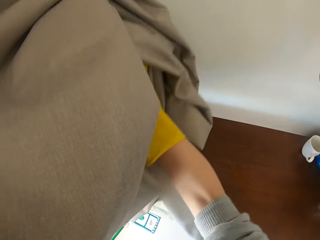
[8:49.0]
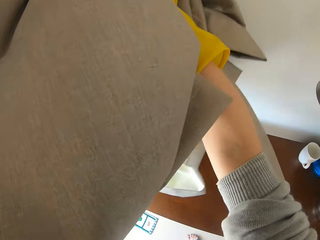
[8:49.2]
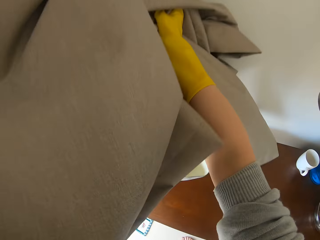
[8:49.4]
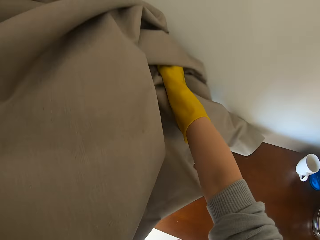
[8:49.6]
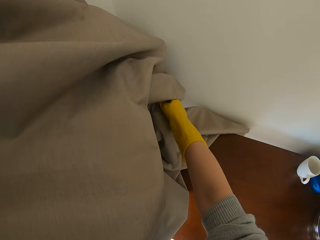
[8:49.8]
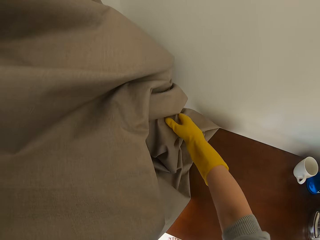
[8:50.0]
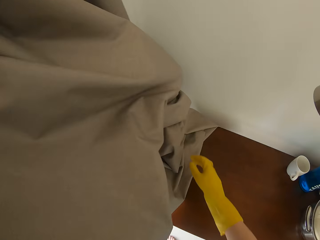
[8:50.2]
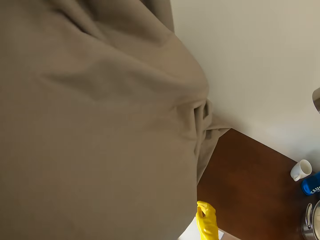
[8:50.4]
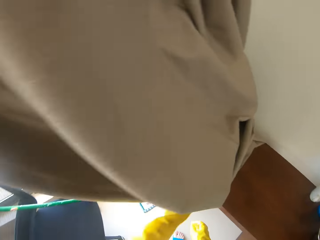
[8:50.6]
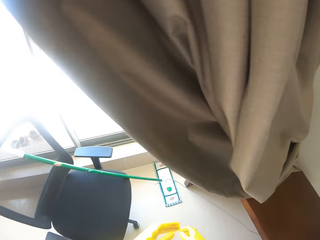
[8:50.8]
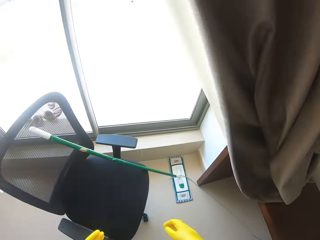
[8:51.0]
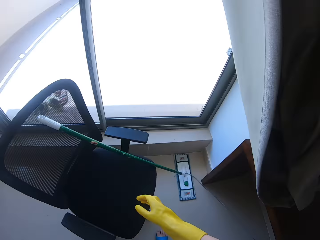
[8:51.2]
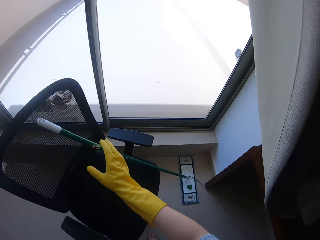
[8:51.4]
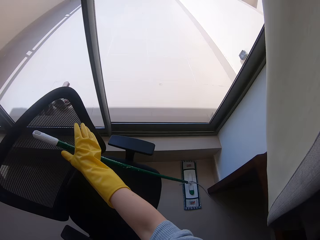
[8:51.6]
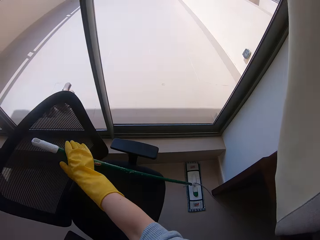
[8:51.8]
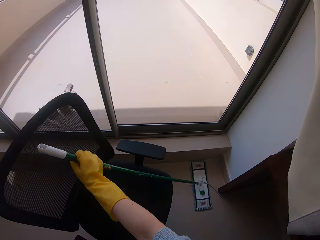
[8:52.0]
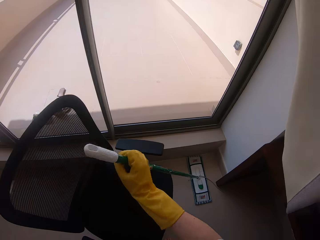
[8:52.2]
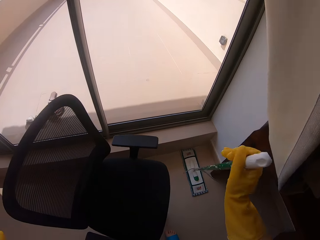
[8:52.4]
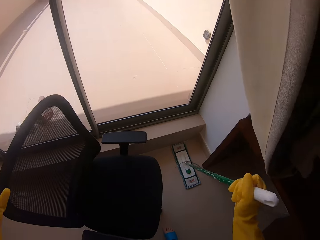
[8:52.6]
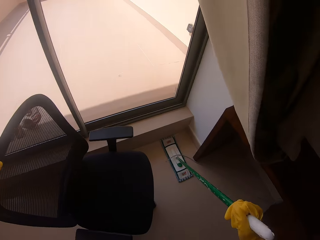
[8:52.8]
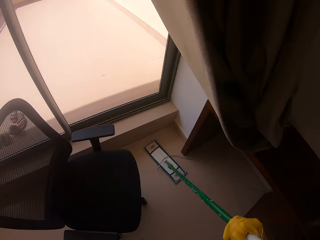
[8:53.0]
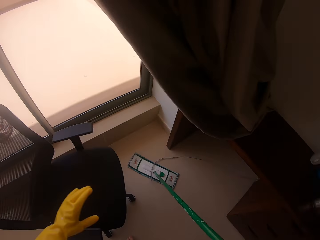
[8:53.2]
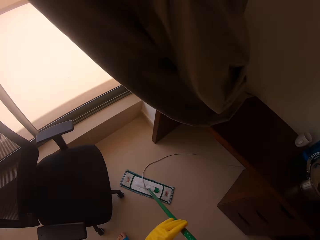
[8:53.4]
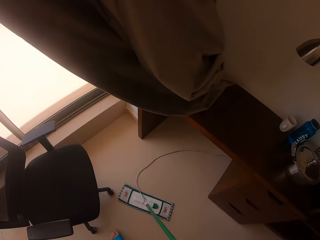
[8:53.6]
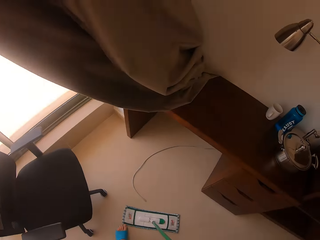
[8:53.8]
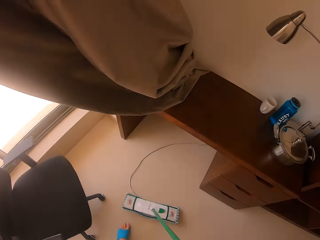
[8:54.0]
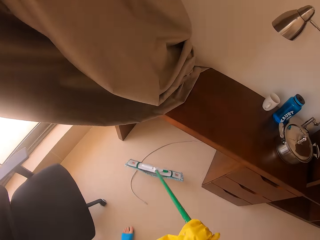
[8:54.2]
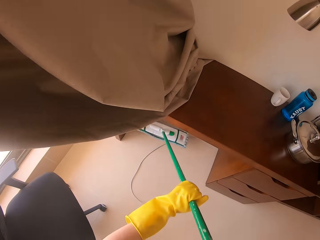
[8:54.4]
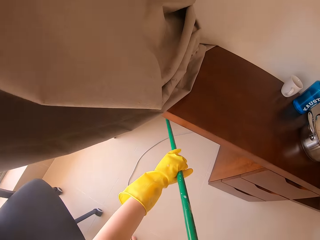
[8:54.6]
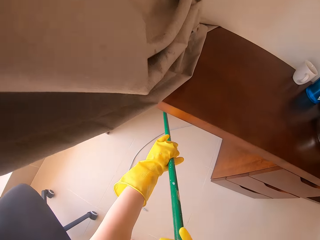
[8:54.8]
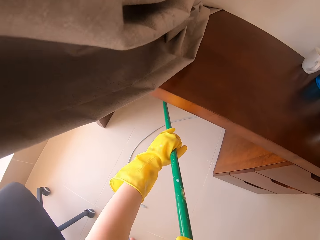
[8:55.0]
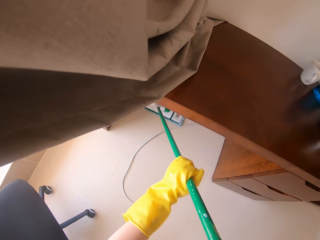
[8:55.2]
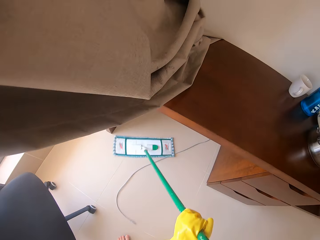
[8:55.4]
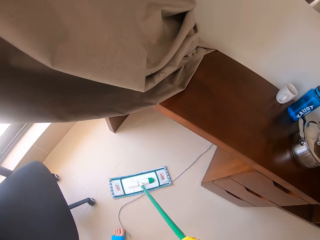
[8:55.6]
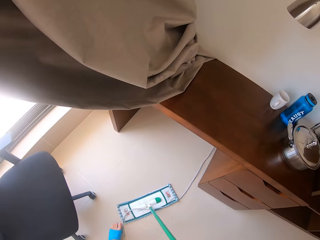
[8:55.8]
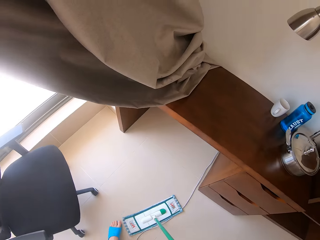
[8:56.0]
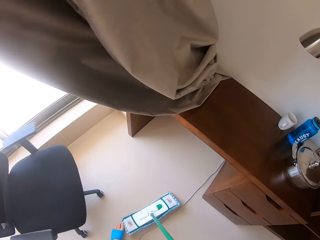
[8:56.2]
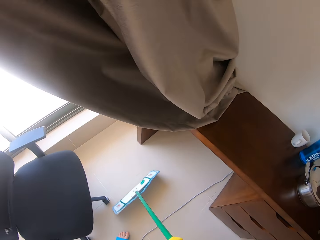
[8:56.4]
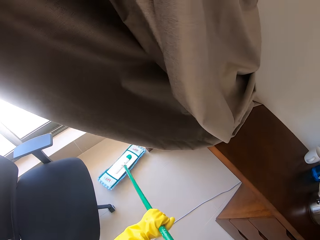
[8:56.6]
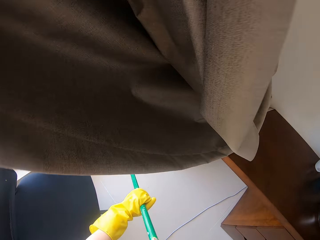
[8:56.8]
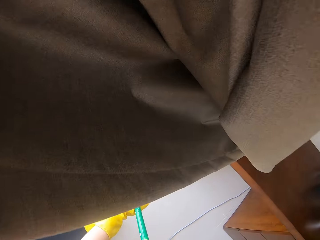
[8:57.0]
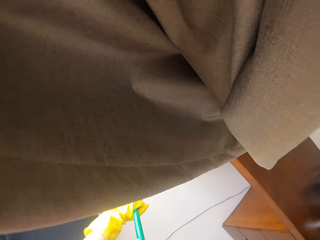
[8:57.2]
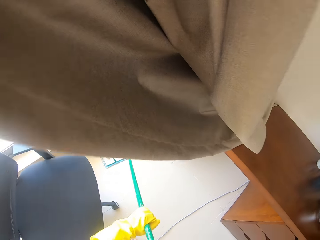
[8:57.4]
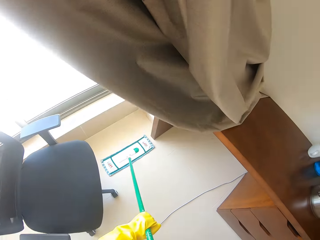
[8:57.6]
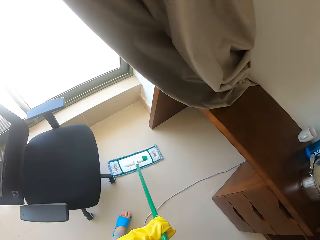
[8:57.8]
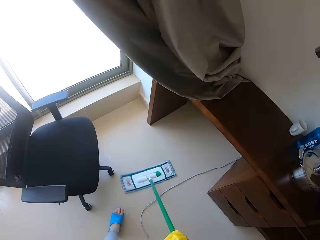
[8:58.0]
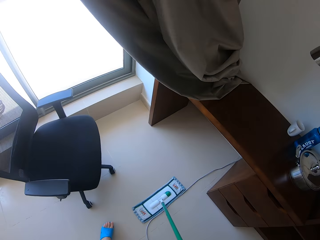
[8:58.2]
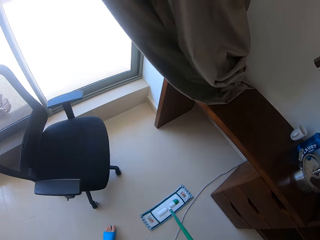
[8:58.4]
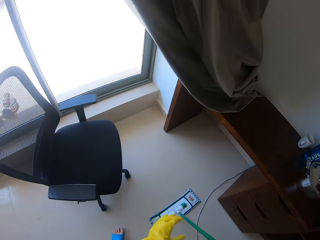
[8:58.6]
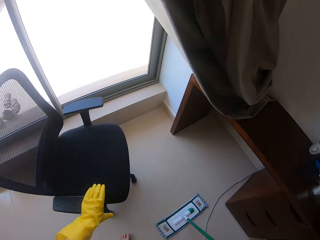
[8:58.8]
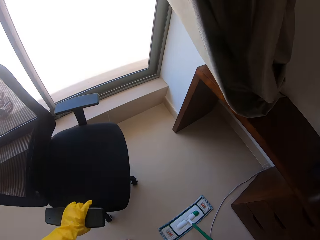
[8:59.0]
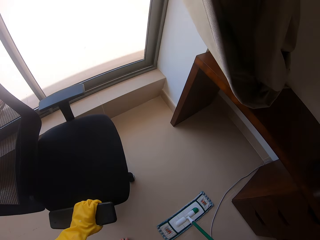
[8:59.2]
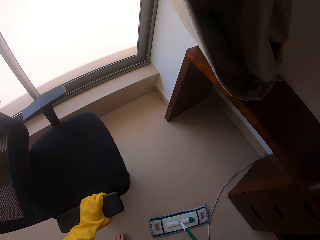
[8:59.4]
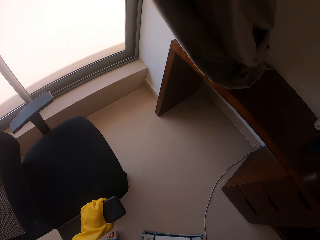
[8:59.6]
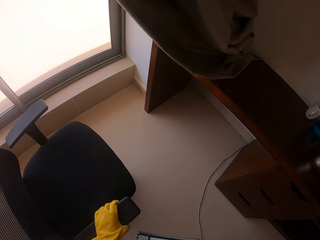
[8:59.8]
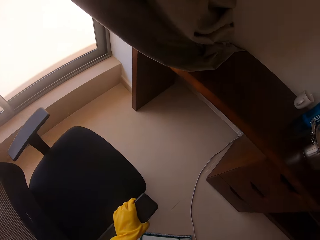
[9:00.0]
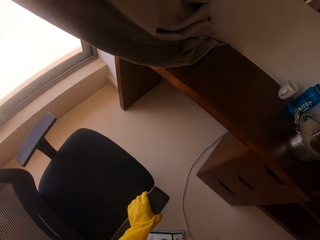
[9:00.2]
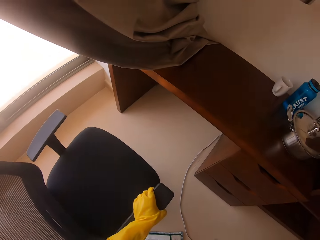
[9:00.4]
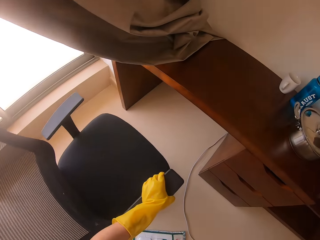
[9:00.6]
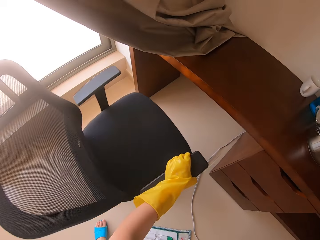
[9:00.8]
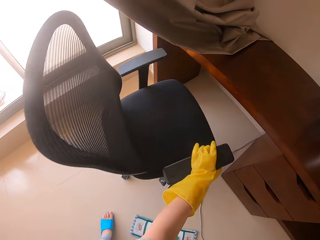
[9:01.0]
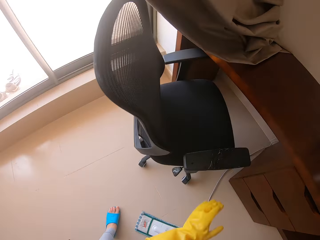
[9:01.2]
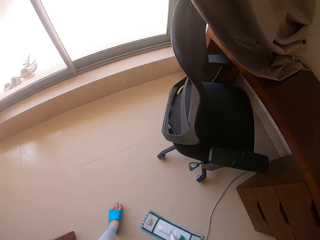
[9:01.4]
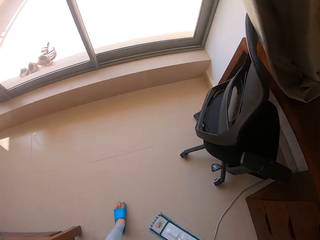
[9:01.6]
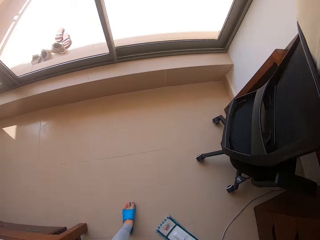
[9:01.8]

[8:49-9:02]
The camera wearer holds the duster. They mop the floor using a moper. They swipe the floor.

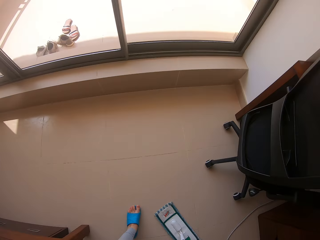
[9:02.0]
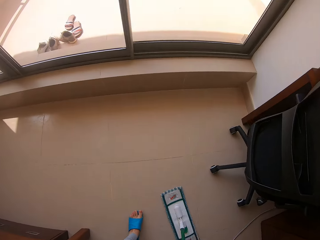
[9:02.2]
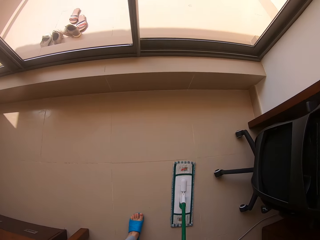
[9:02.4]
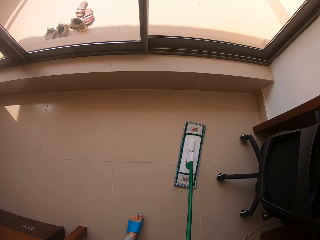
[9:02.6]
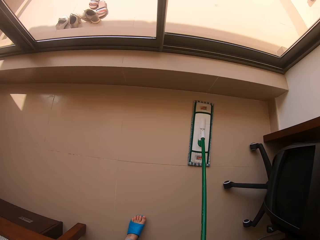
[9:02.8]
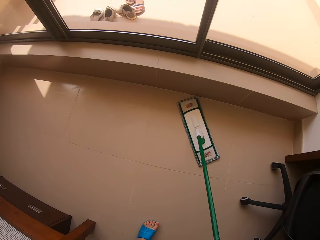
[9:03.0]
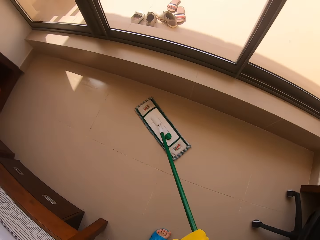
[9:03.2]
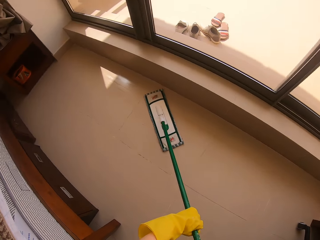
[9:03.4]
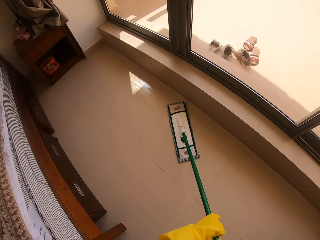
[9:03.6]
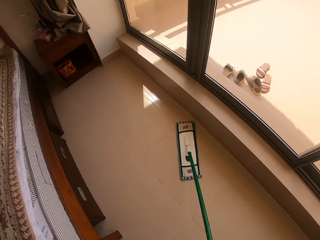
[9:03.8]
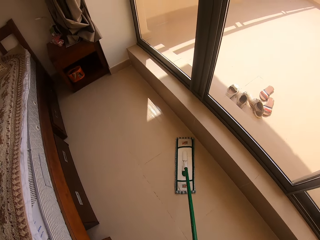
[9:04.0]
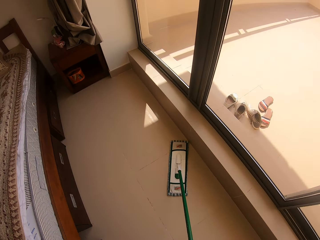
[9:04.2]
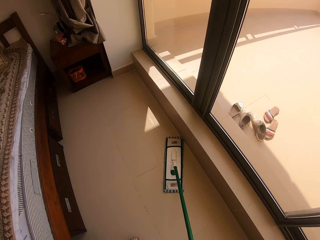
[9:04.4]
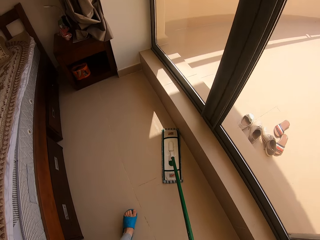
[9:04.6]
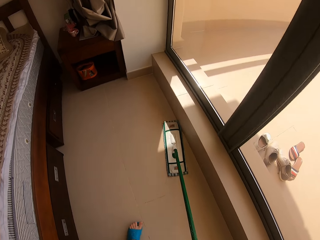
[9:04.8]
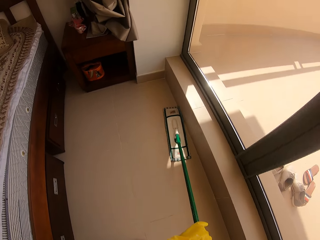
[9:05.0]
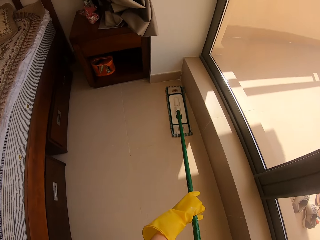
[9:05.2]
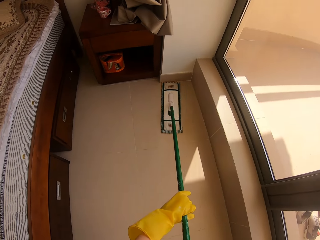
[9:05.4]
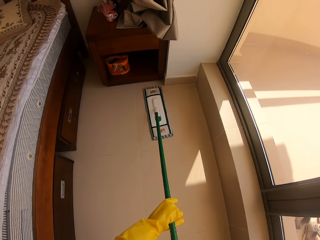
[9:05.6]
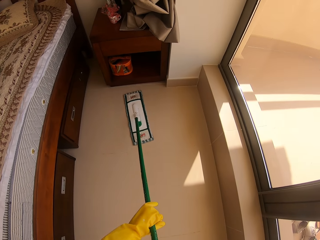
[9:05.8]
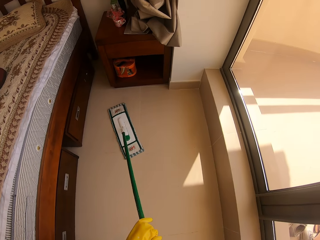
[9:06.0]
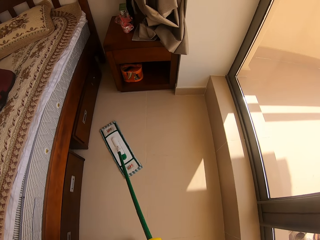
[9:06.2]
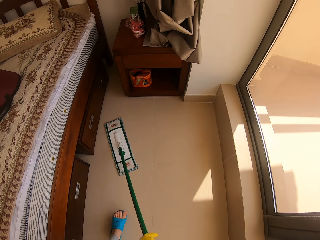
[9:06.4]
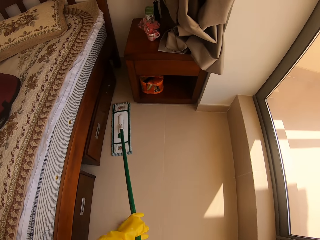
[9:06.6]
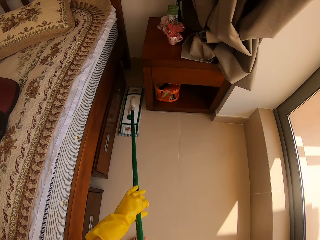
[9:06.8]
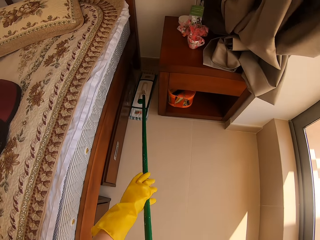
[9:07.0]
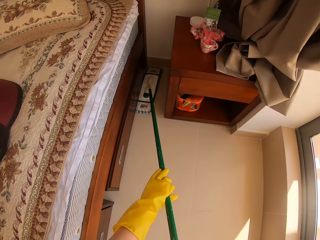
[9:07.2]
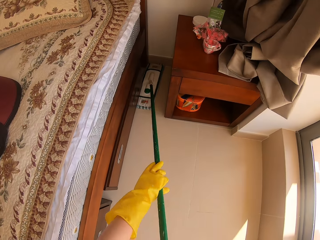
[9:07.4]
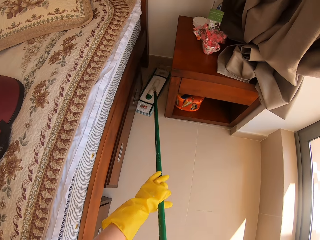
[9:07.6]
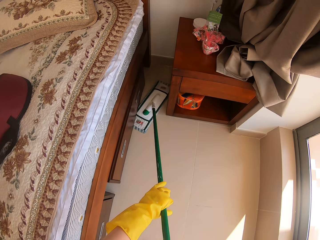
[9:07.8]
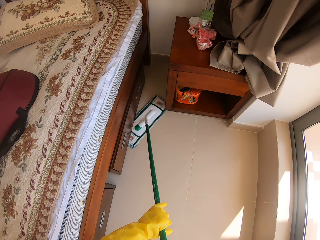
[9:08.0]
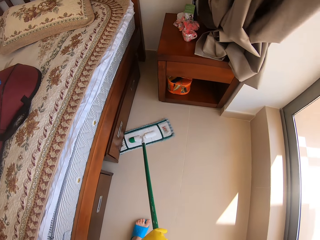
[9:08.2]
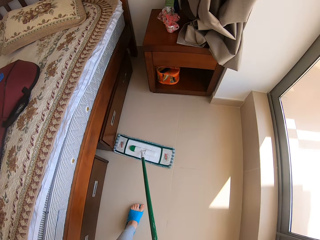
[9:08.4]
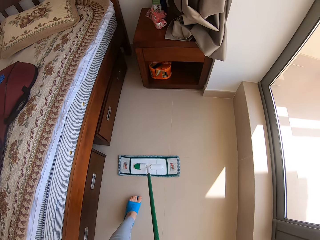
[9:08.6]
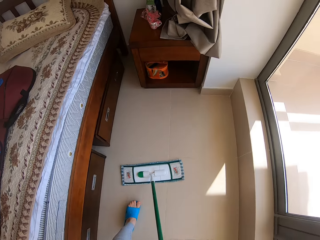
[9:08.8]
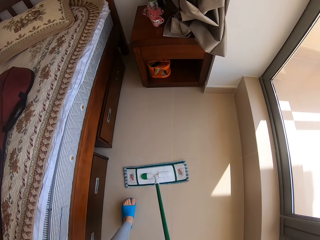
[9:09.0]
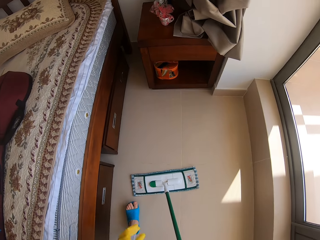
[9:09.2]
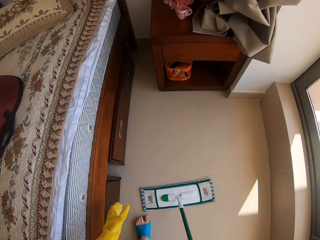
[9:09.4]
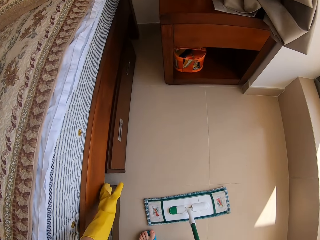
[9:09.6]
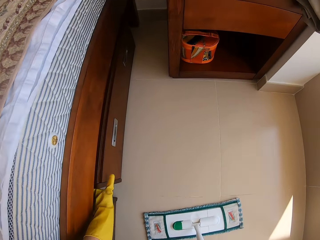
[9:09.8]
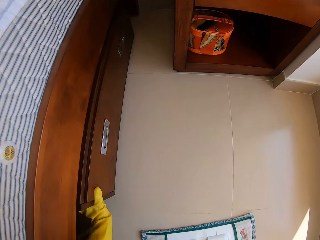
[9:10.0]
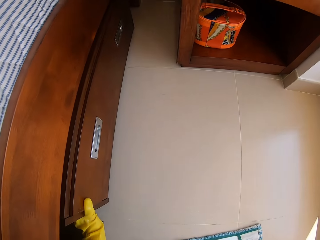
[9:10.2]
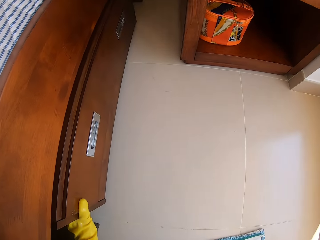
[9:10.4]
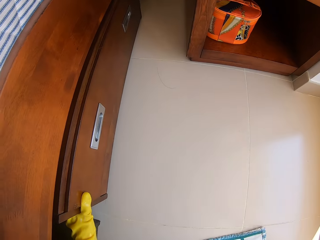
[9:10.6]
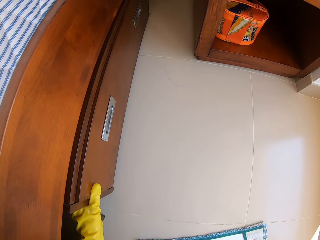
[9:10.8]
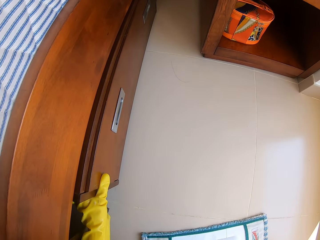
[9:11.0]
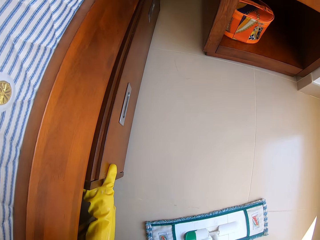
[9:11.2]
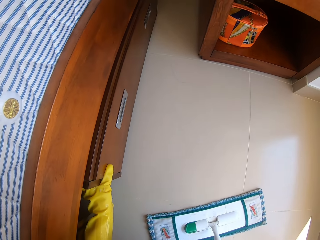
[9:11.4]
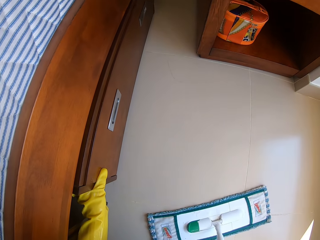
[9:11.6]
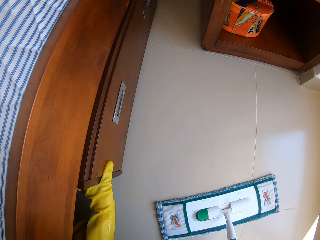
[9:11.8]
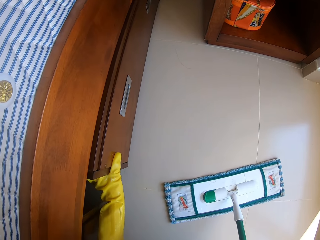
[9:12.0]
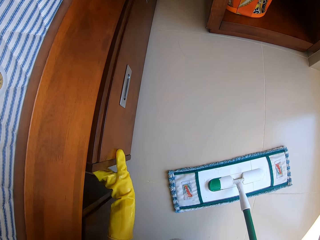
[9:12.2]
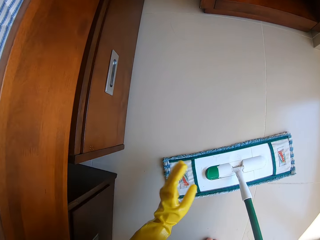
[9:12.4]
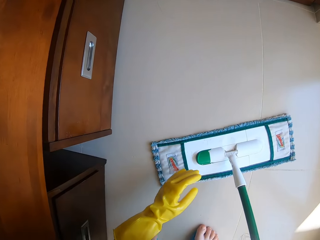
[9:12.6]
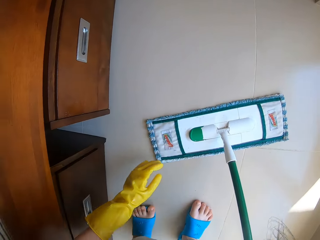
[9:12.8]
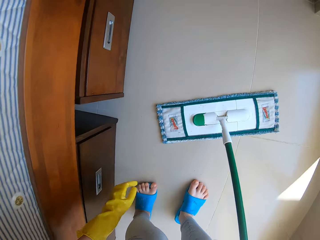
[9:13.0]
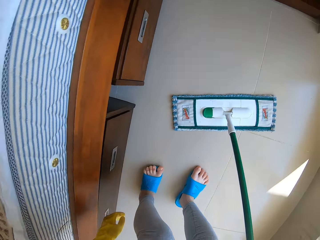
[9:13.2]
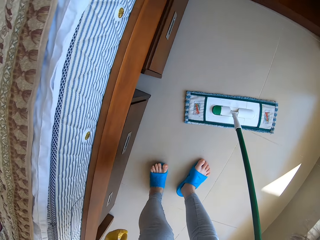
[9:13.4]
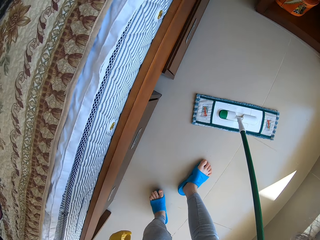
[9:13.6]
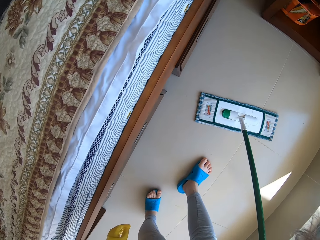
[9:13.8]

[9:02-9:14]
The camera wearer pushes the bed drawer.
